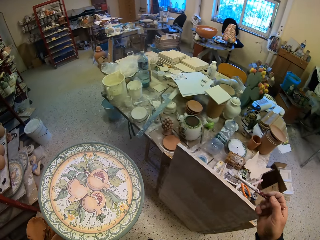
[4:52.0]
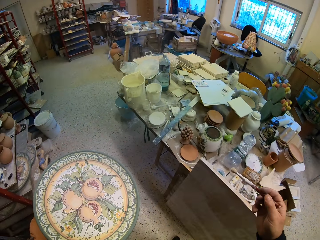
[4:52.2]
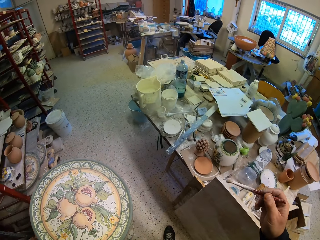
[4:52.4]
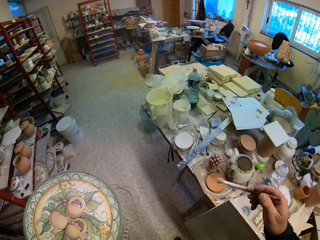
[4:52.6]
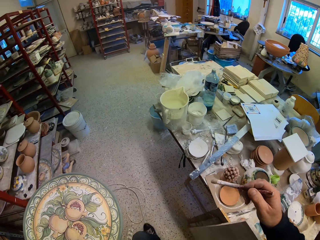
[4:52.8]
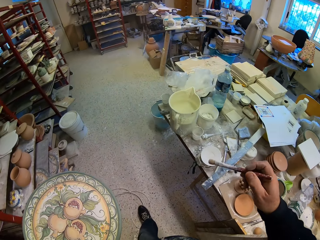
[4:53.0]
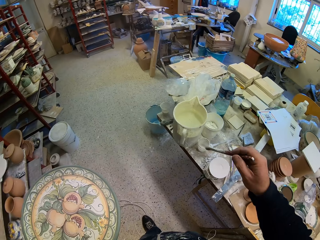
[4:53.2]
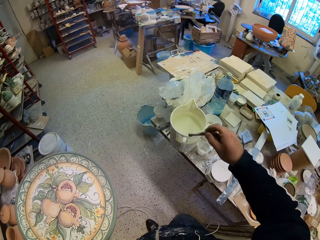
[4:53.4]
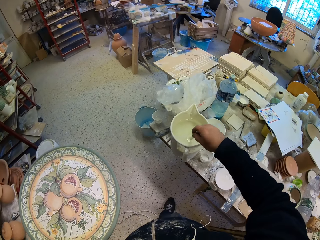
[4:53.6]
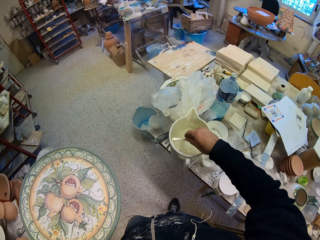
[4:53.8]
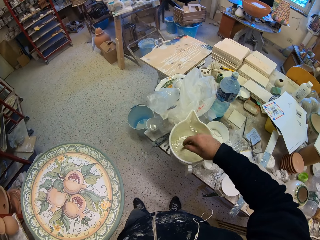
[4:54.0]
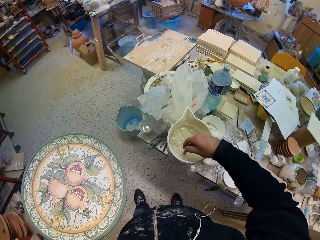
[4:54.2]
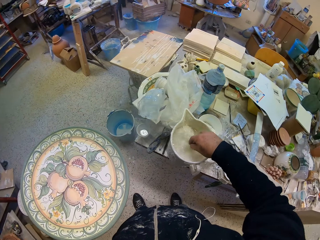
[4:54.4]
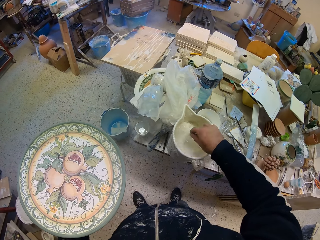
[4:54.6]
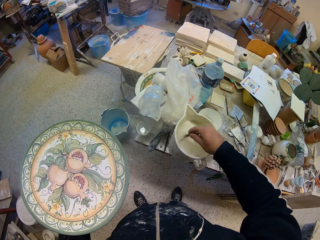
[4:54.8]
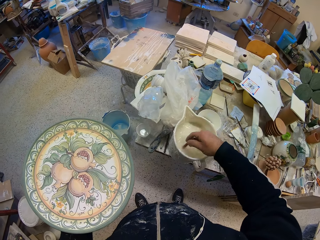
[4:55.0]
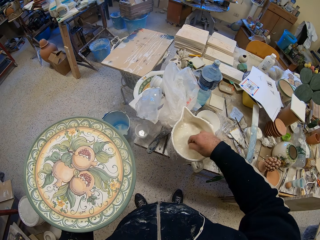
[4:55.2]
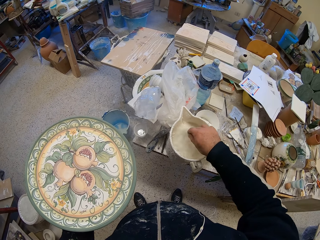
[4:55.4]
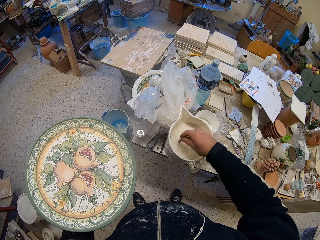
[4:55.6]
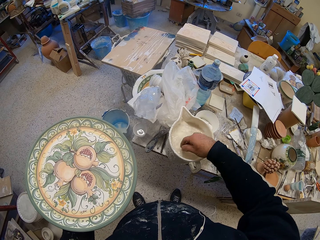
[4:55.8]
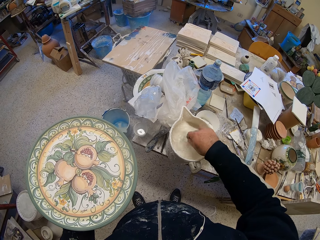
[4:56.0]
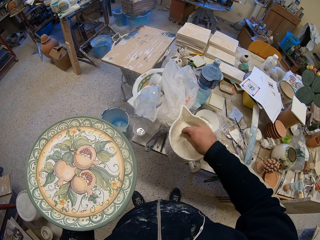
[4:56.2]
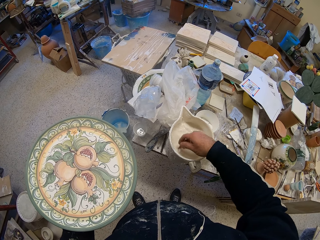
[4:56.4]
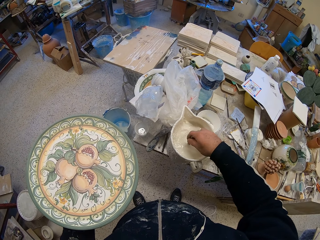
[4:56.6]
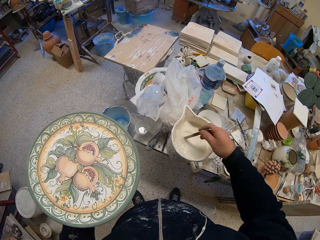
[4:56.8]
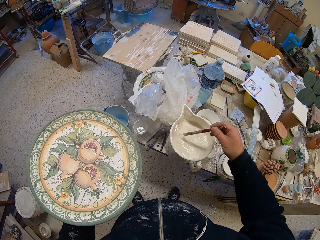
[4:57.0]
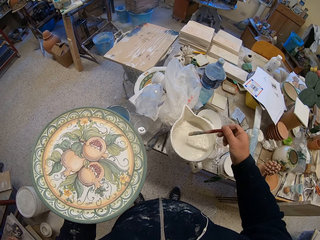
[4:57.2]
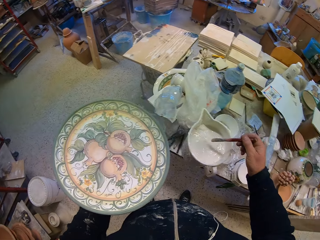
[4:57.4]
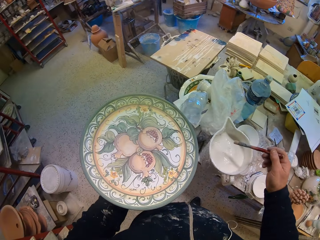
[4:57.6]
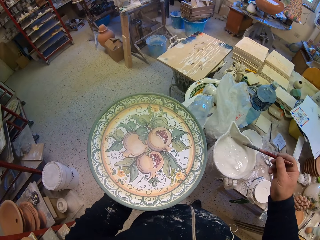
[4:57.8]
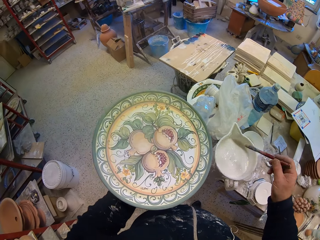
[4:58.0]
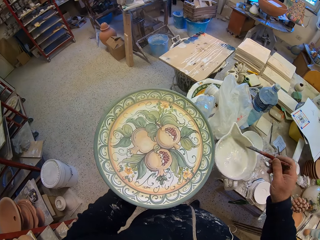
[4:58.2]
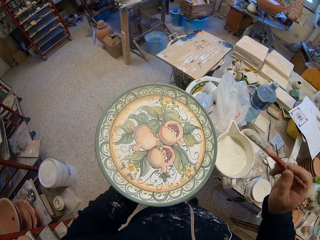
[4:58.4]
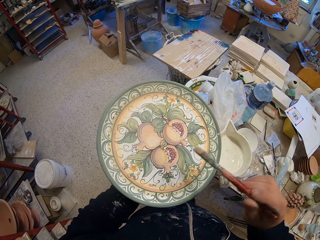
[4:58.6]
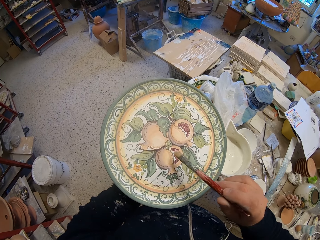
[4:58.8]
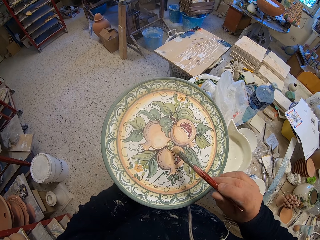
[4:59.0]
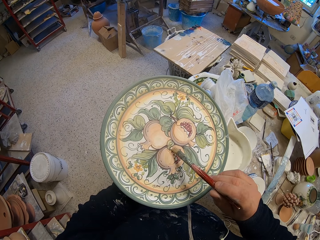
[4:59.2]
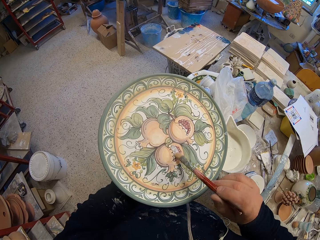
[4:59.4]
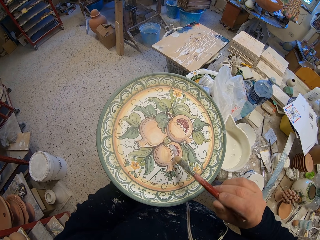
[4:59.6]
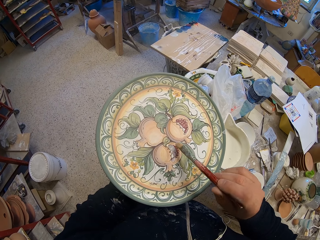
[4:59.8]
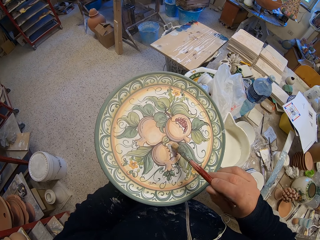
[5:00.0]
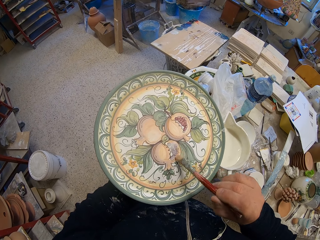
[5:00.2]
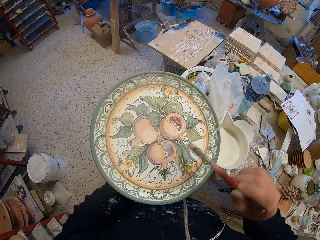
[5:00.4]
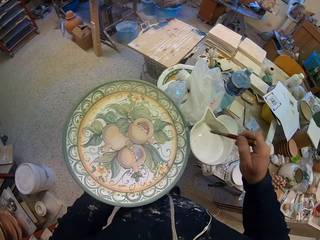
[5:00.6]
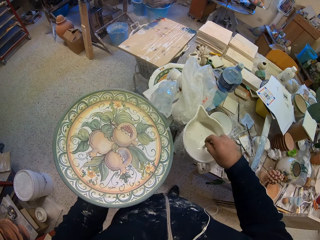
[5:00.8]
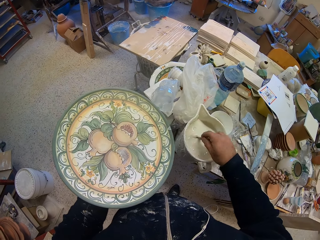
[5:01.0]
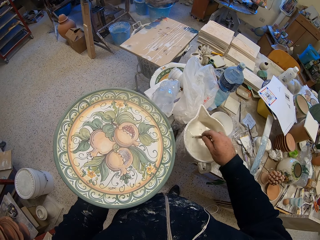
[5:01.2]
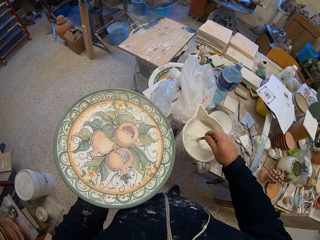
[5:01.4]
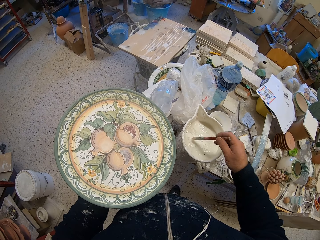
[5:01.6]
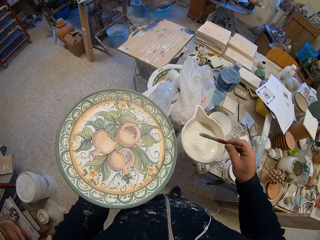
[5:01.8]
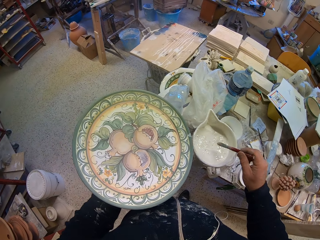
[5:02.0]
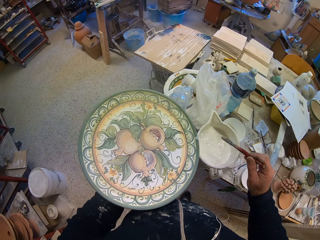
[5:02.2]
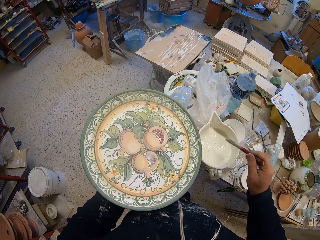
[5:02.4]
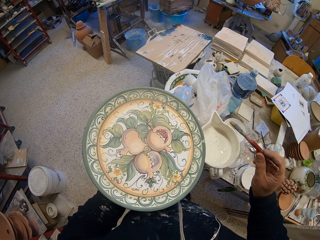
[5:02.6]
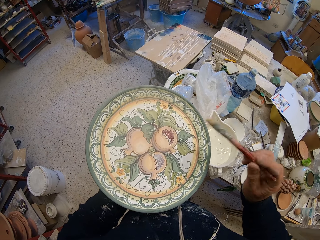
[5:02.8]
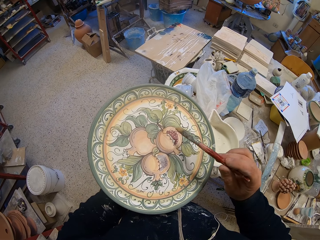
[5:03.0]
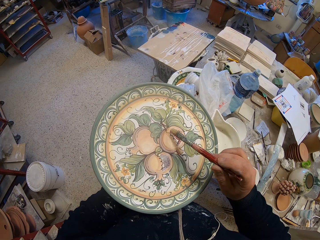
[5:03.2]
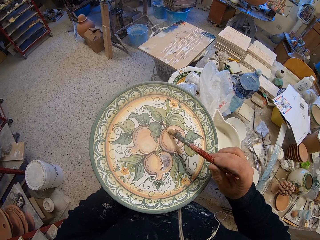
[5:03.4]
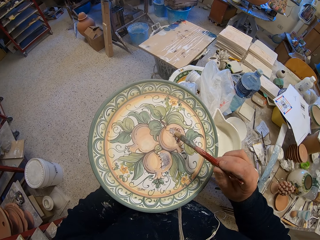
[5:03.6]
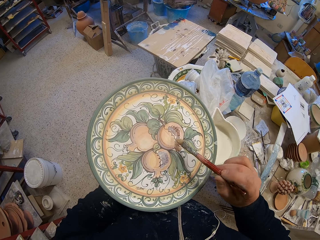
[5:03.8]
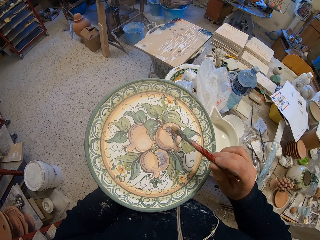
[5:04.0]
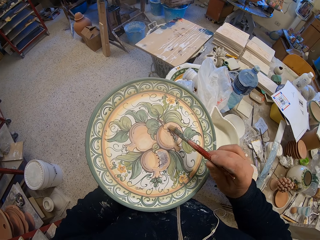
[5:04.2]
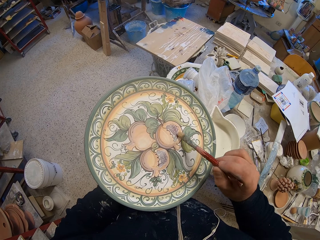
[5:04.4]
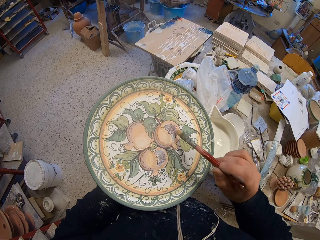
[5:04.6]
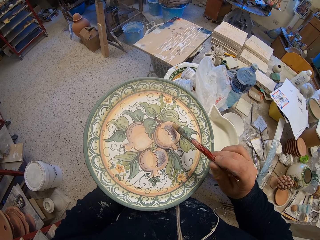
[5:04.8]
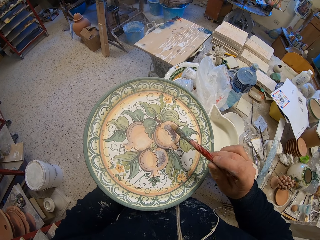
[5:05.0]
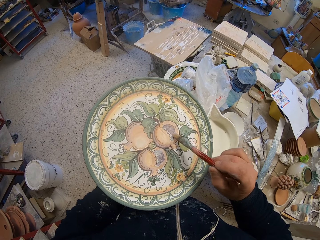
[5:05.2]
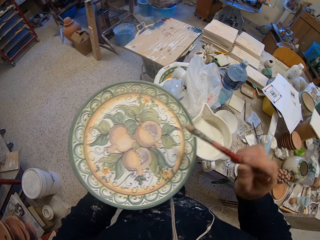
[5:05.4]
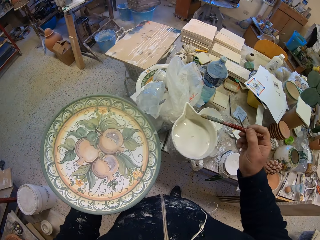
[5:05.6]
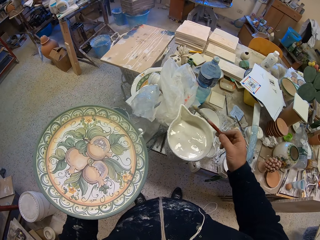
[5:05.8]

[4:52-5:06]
The camera wearer walks in the room carrying a platter and a brush. They turn around. They dip the brush in the mixture of something. They stir paint. They apply something in the platter. They stir paint. They dip the brush in the mixture of something. They apply something in the platter.

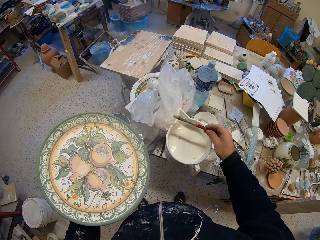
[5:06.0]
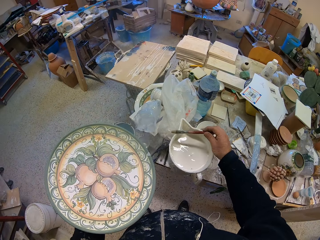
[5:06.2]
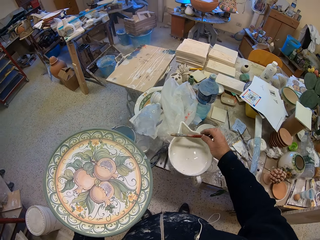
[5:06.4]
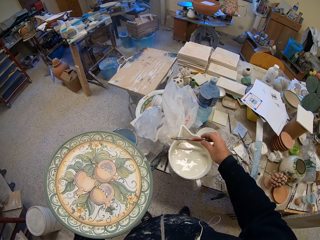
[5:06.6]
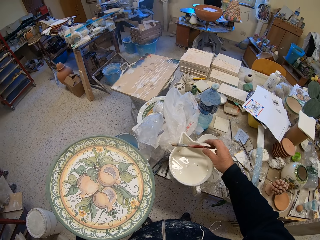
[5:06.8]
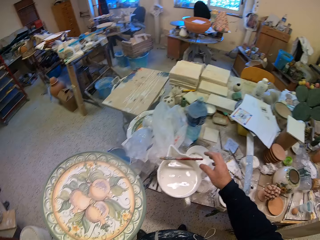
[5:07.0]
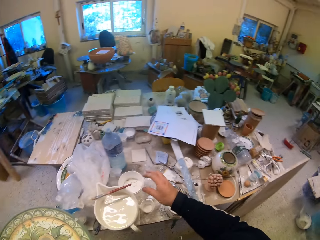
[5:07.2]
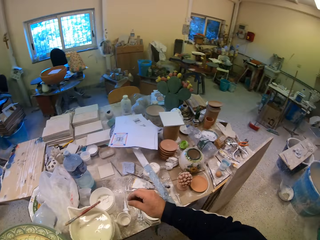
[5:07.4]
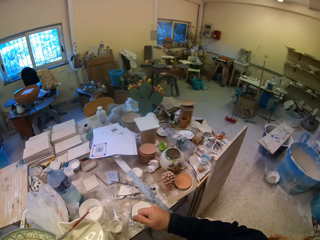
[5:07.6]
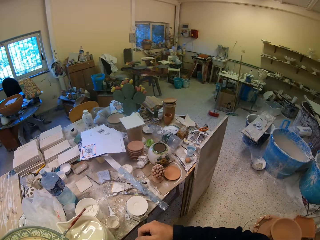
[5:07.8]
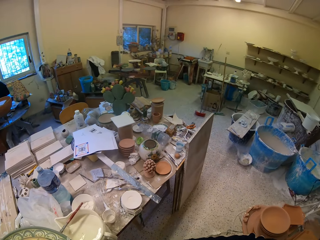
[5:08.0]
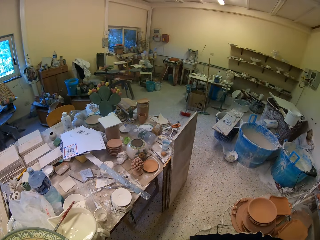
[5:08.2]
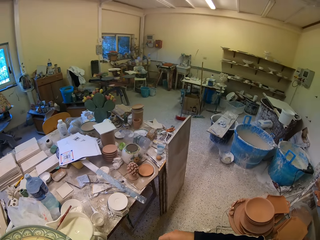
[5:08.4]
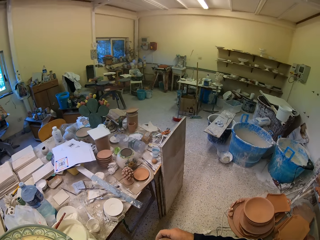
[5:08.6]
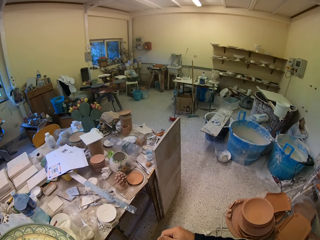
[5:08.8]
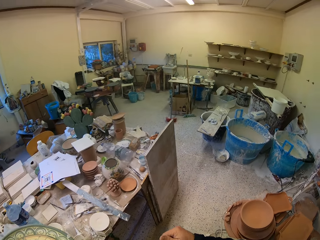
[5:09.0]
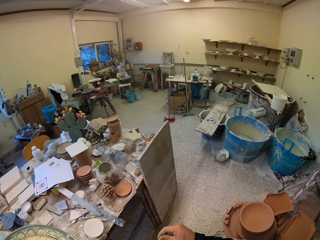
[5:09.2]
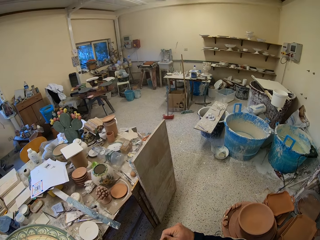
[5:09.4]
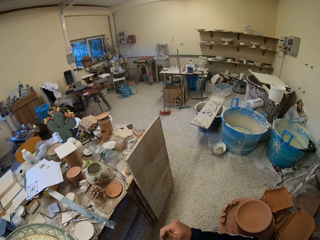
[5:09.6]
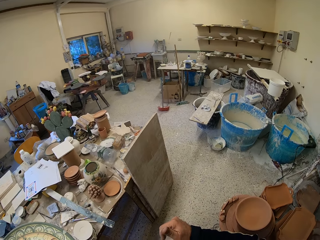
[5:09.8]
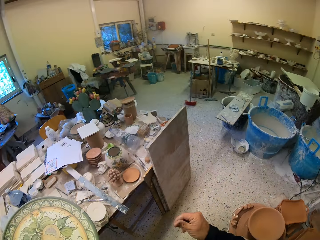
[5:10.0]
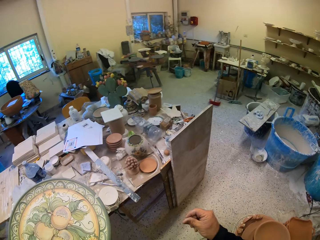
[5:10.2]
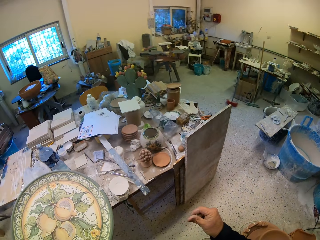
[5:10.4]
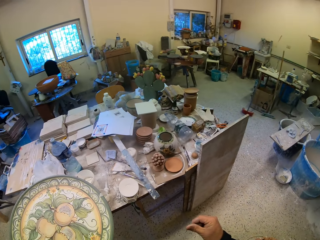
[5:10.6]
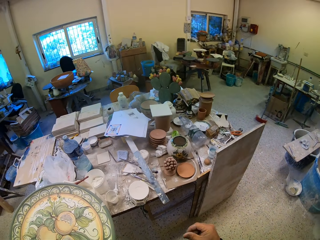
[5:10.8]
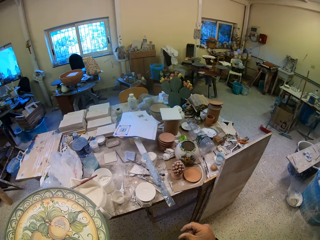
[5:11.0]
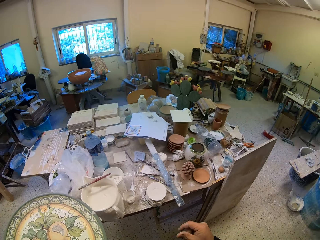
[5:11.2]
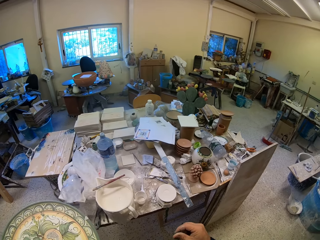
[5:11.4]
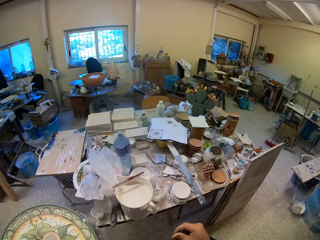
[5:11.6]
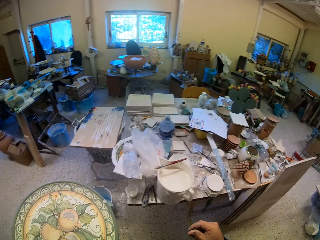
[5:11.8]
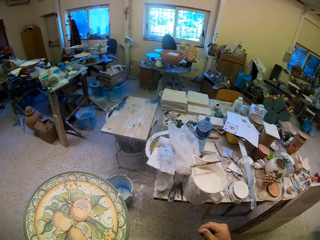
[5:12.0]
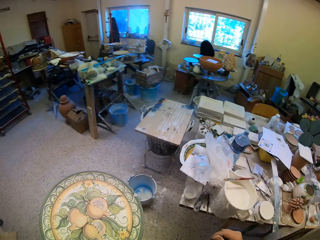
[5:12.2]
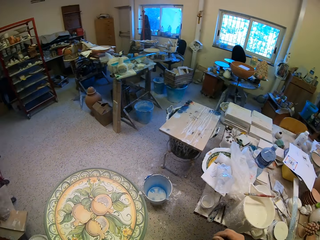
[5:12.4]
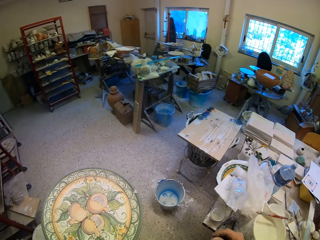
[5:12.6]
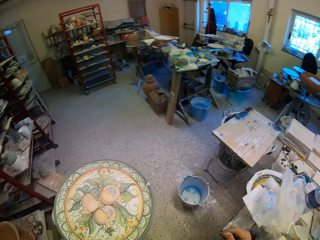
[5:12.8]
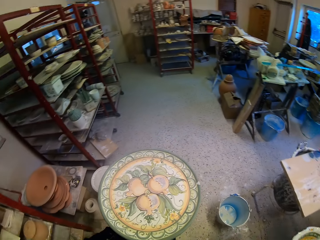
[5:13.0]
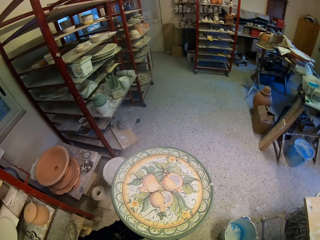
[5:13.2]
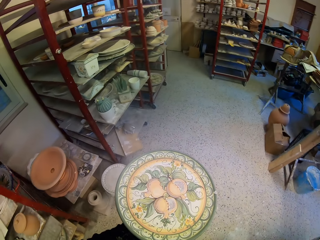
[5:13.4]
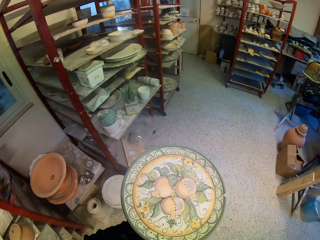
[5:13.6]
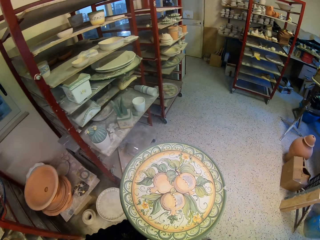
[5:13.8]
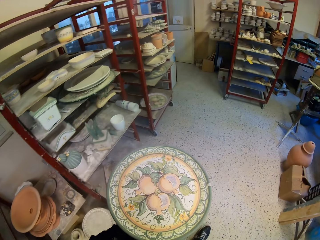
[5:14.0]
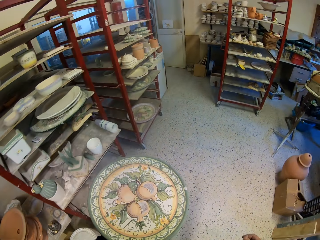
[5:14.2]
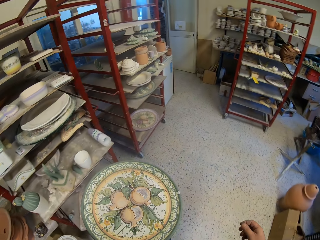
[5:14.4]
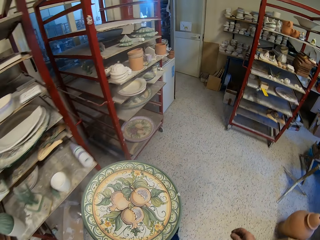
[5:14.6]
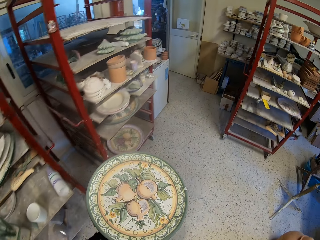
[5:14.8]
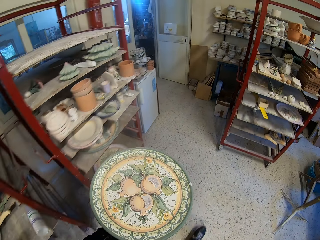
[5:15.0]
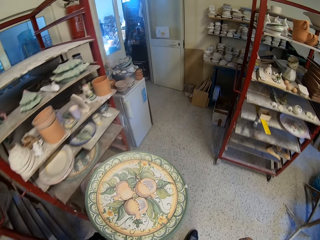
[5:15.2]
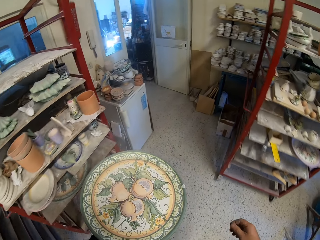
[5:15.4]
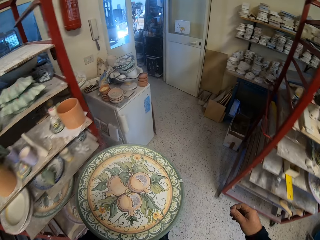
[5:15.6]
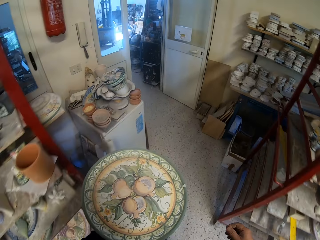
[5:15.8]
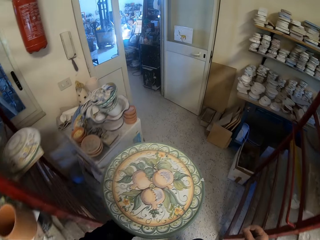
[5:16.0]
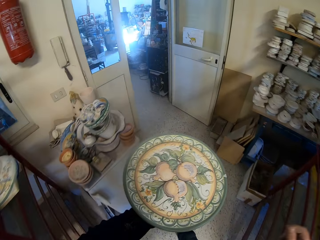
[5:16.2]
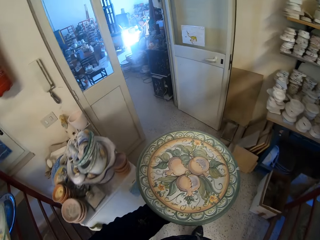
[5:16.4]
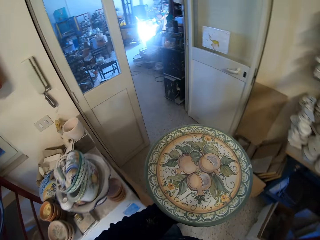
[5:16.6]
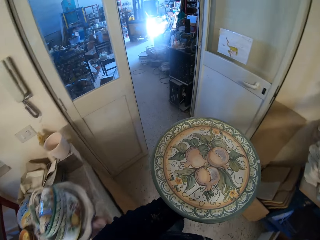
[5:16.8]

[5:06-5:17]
The camera wearer puts the paint brush on the jug. They turn around. They walk in the room. They look around. They turn around. They walk in the pottery.
